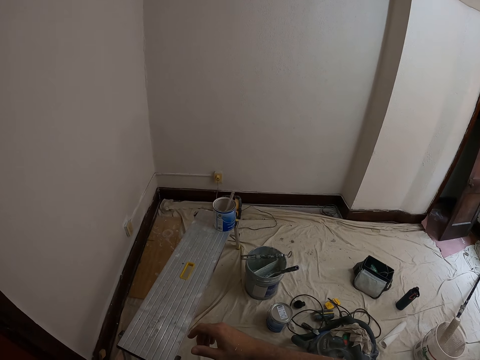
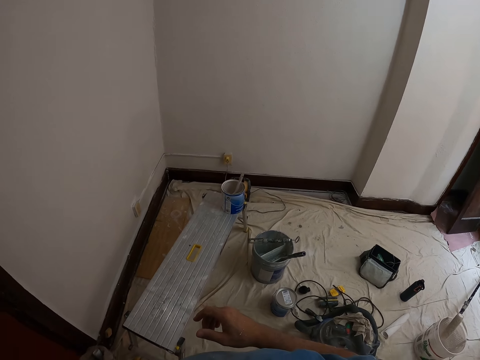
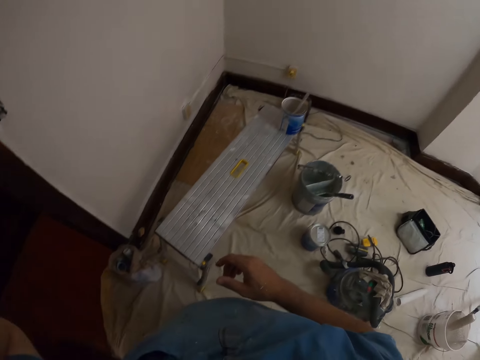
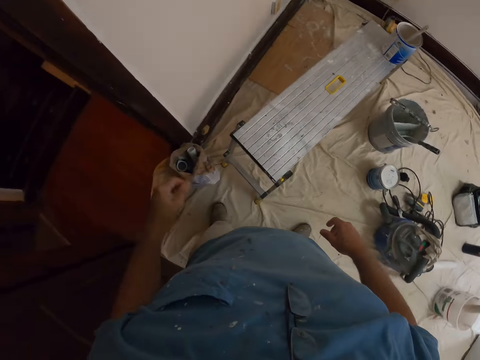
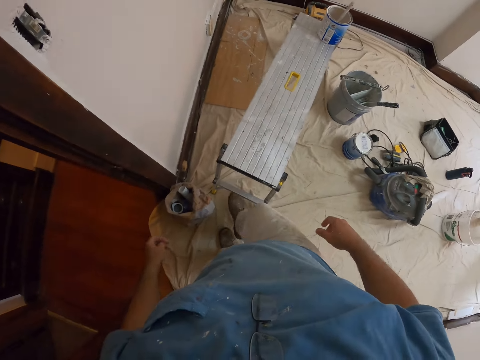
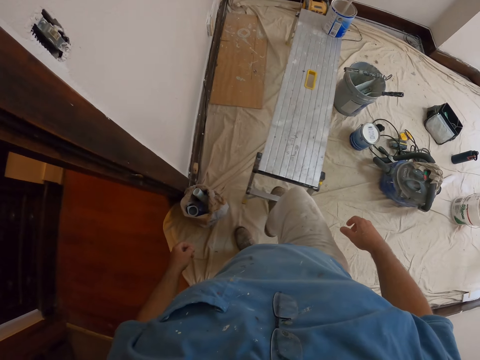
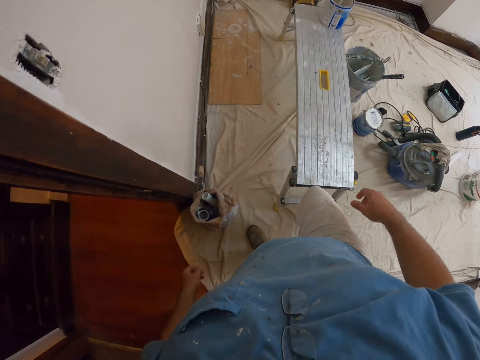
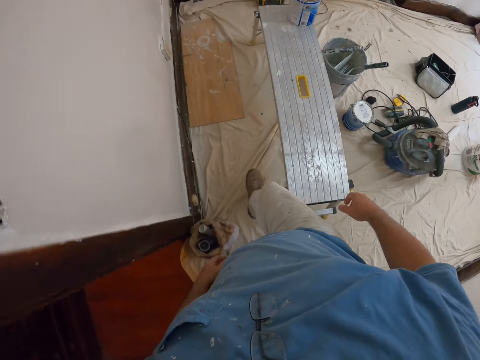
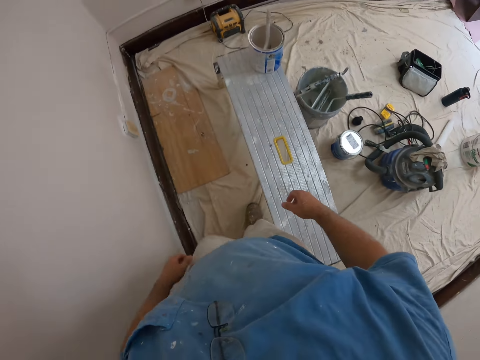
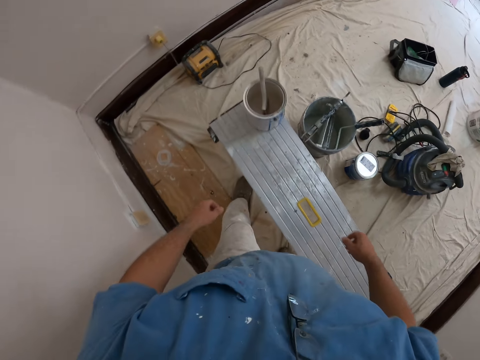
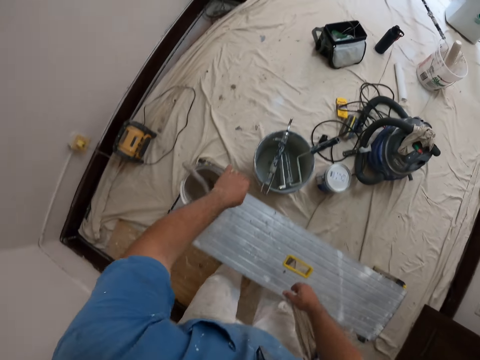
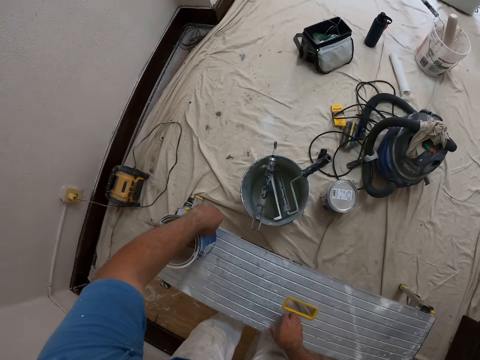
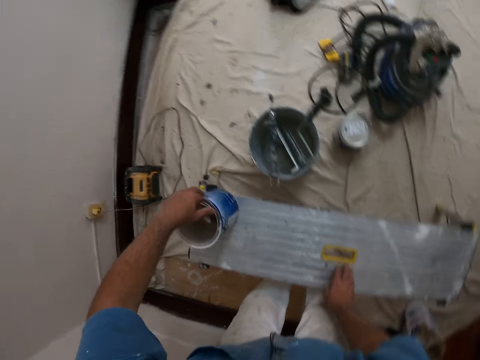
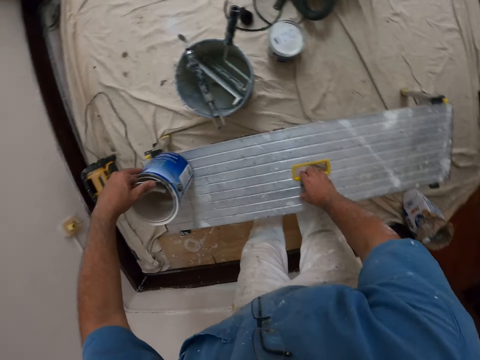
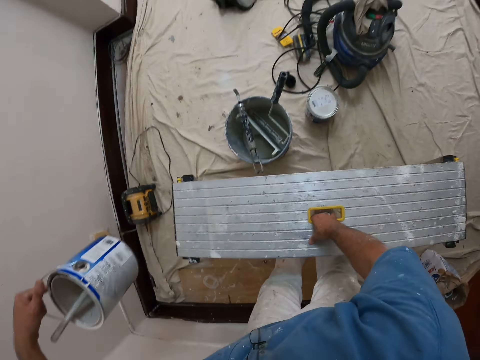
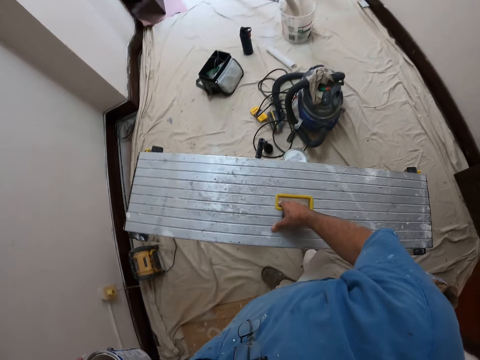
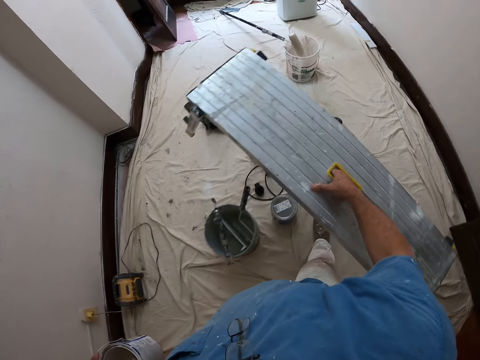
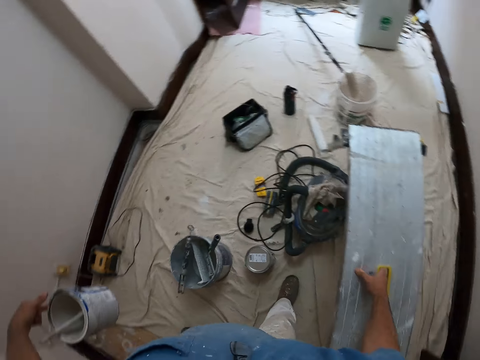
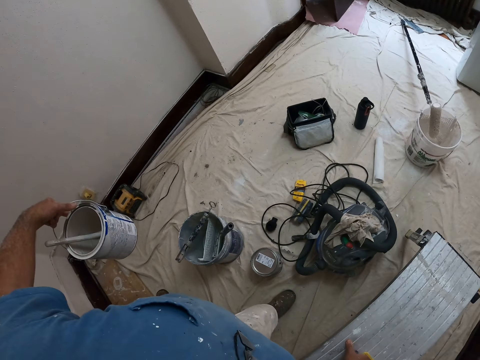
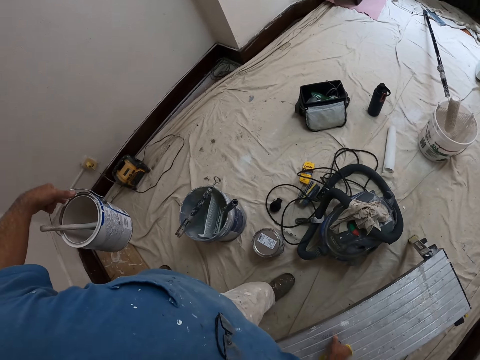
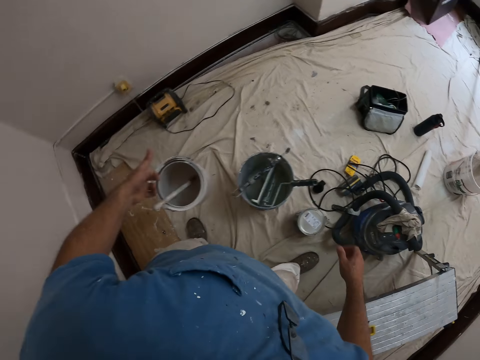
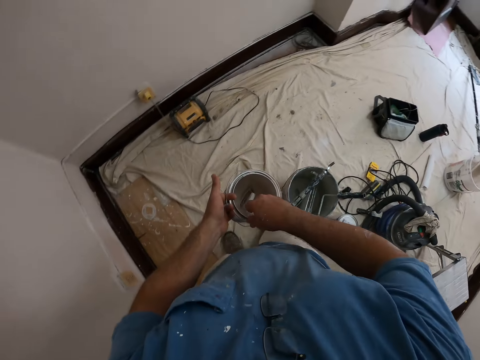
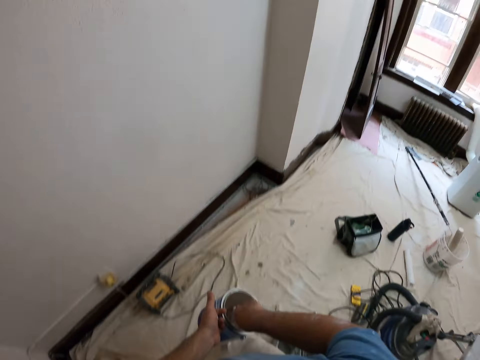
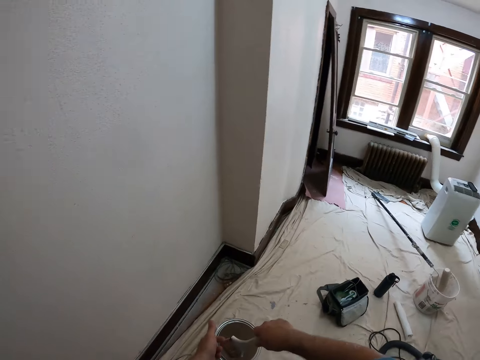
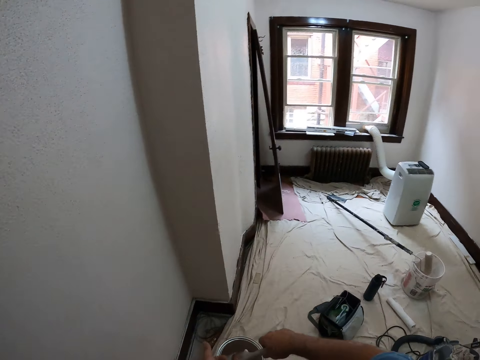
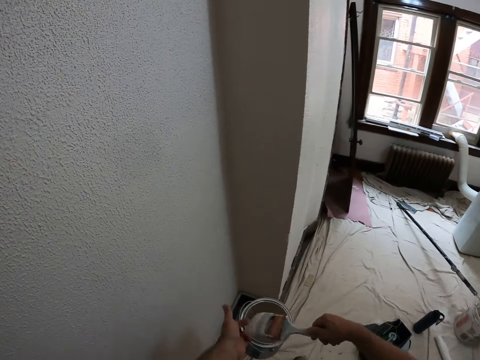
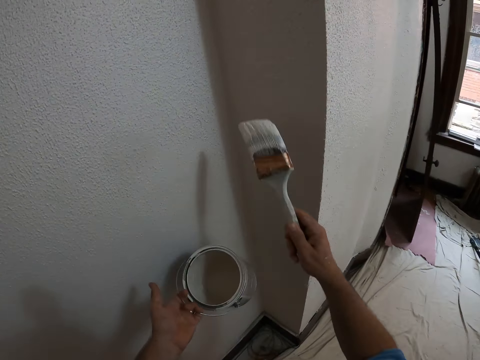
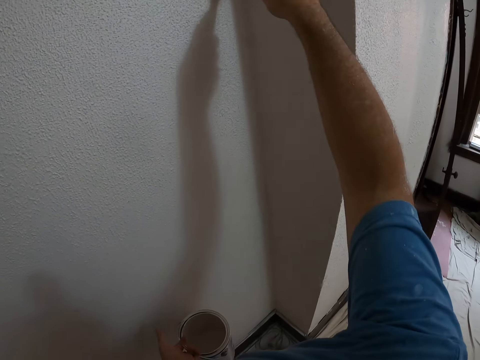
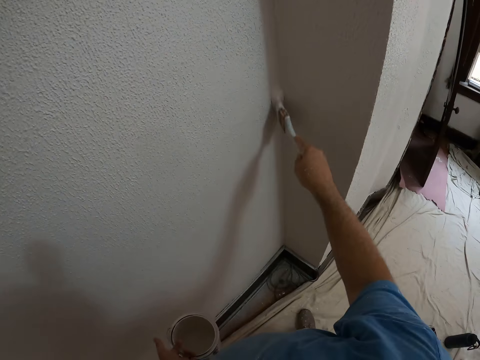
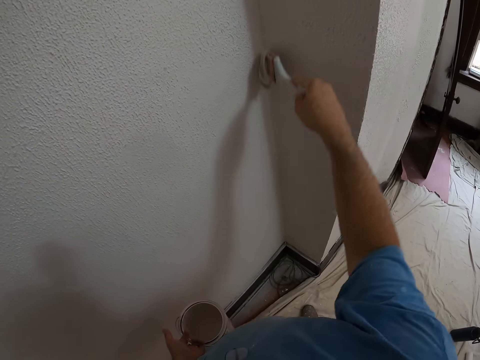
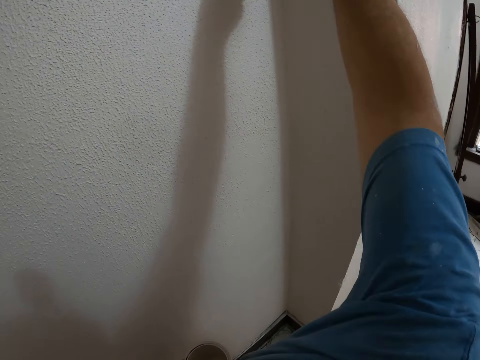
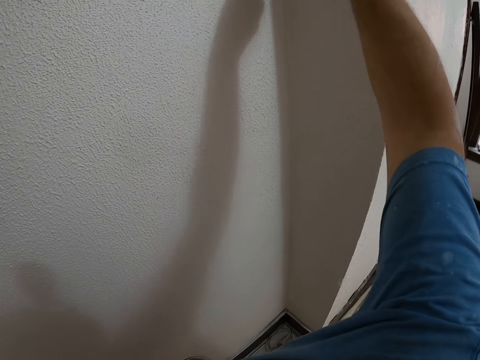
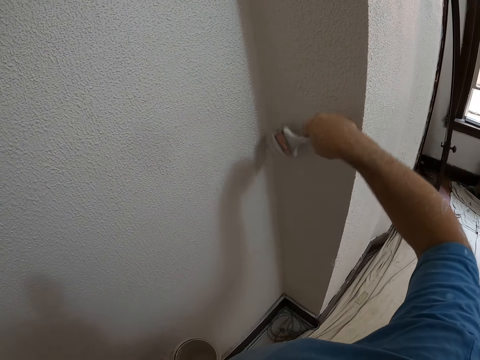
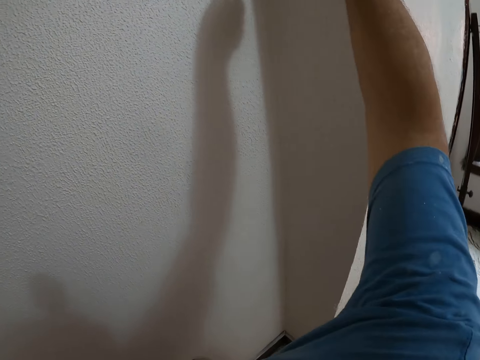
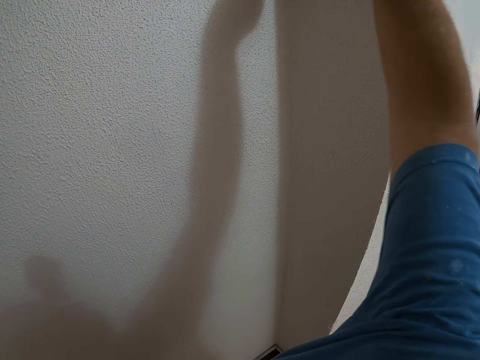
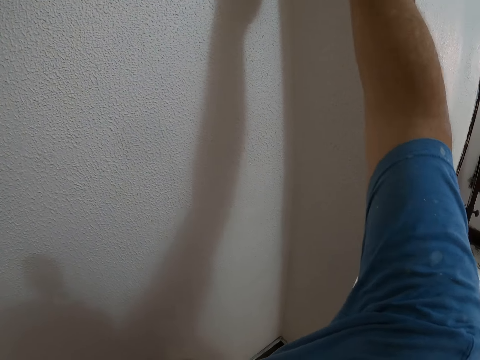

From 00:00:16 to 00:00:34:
The camera wearer pushes a folding bench with his right leg. He adjusts the bench with his leg. He walks towards a paint can. He picks up the paint can with his left hand. He lifts up the folding bench. He moves the bench with his right hand. He places the folding bench down. He takes a paint brush in the paint inside the paint can. He walks towards a wall. He paints a part of the wall with the brush.

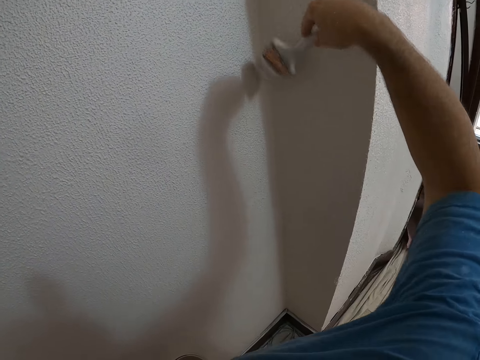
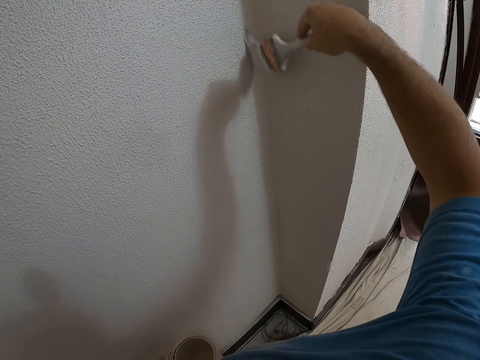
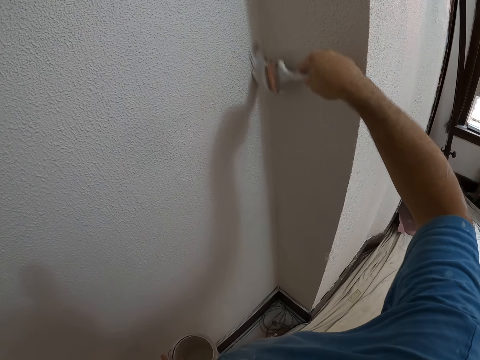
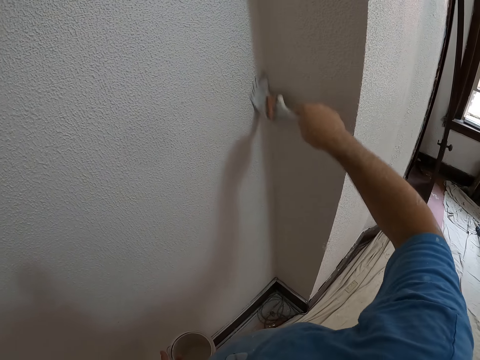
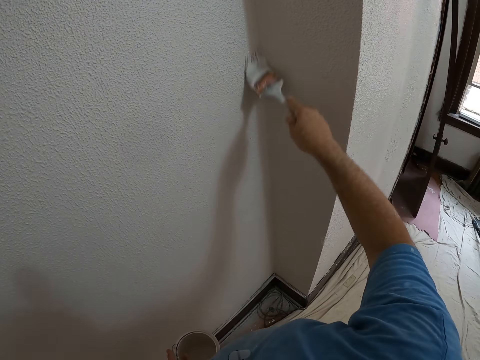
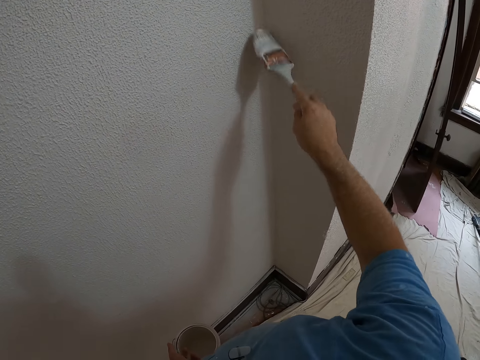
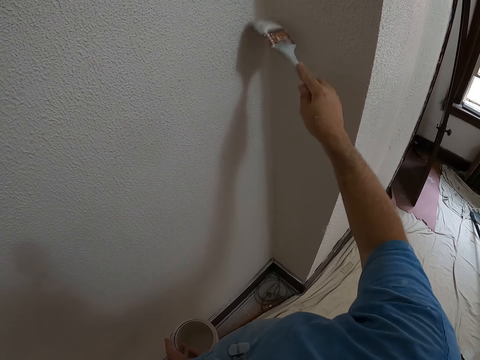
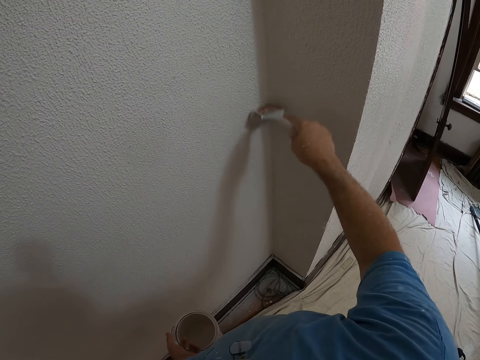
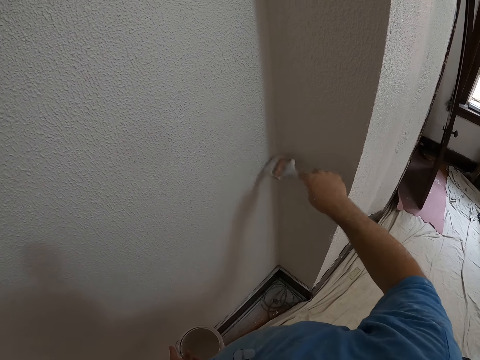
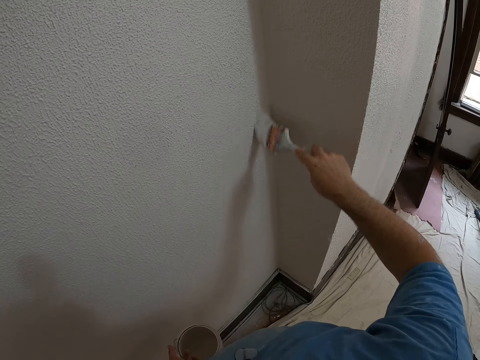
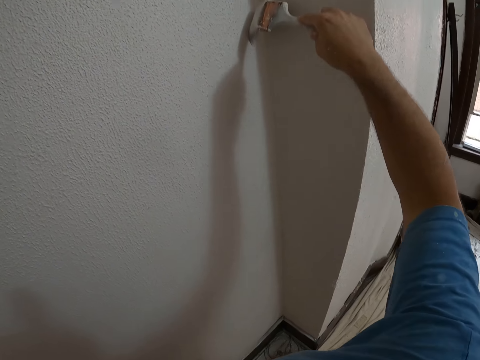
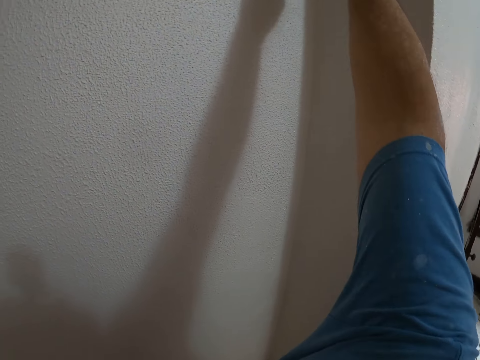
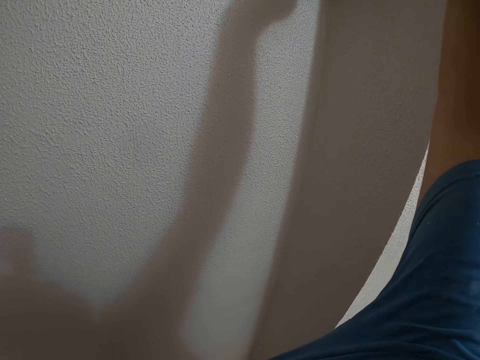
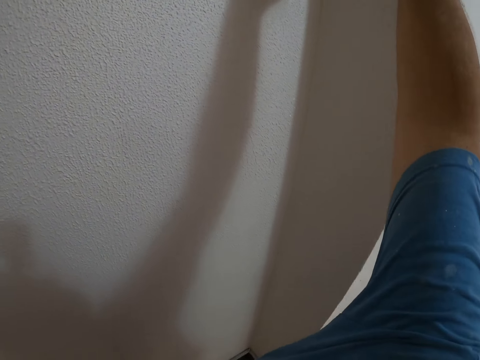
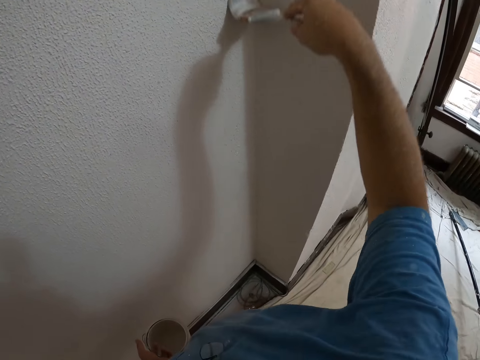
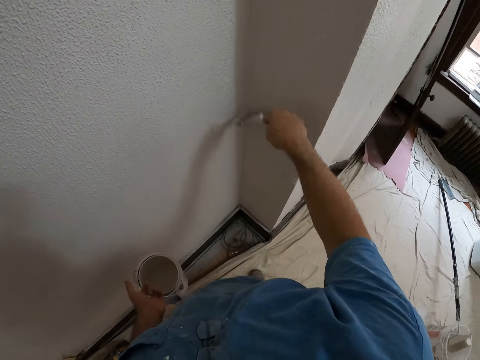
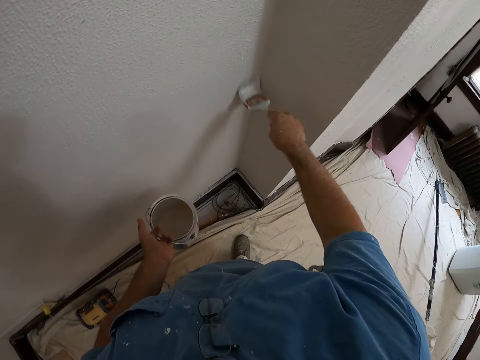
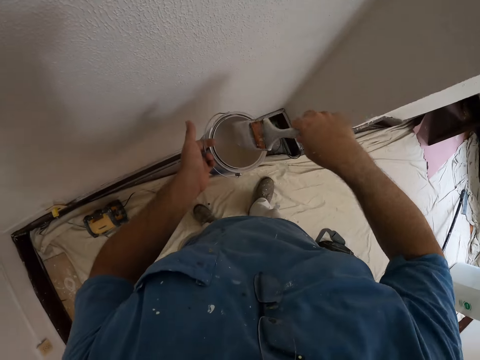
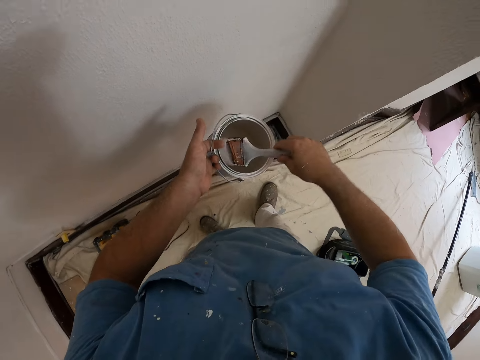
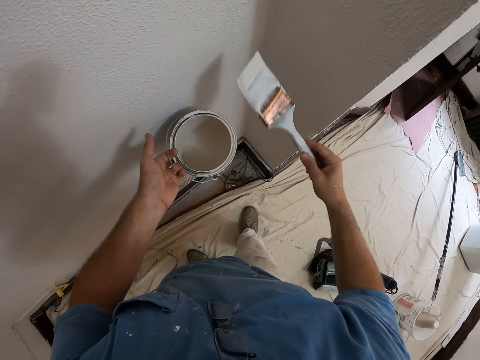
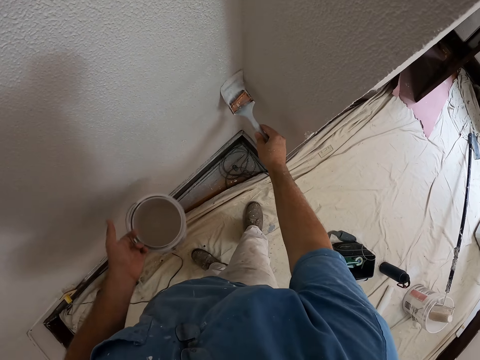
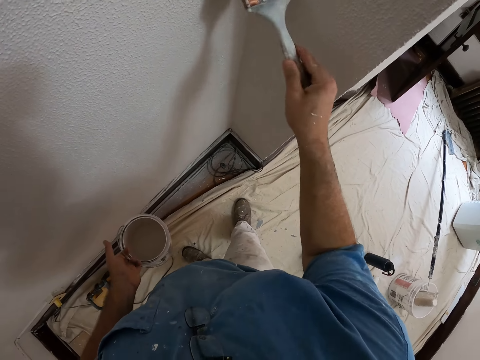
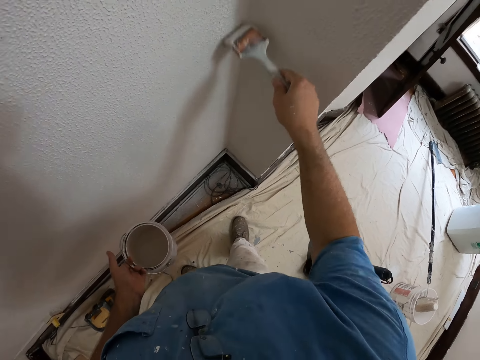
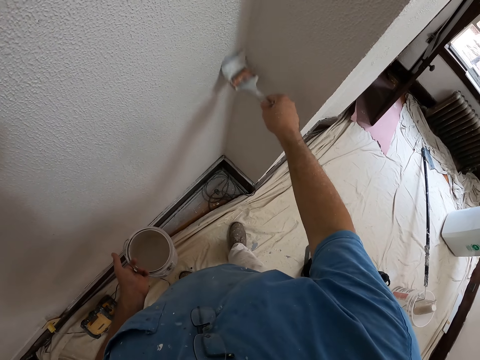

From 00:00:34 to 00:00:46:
The camera wearer scoops paint with the paint brush from the paint can. They paint a part of the wall with the brush.
